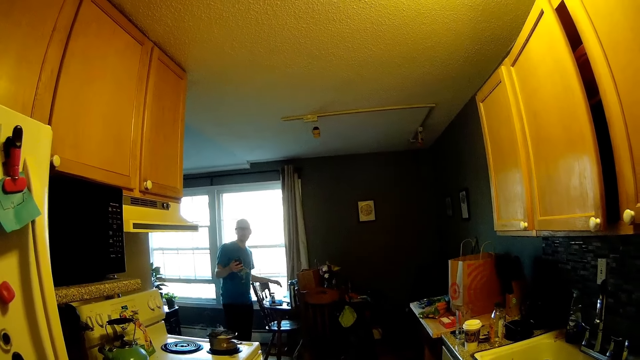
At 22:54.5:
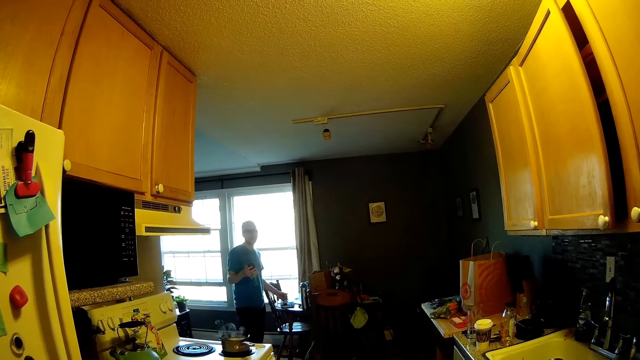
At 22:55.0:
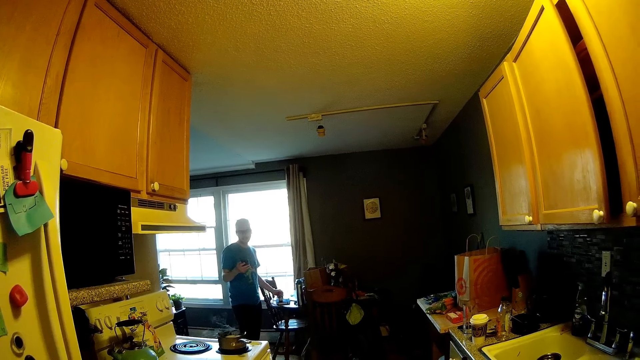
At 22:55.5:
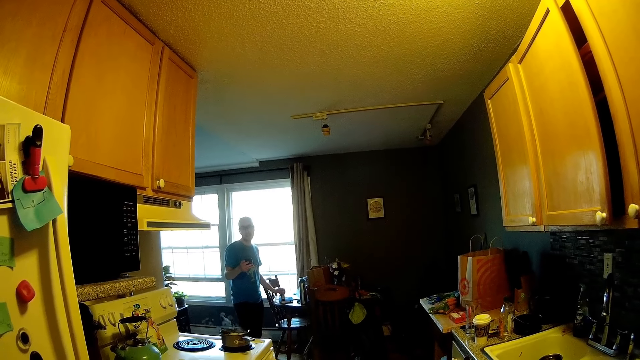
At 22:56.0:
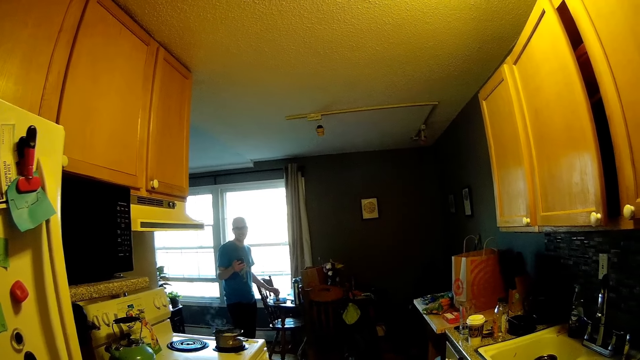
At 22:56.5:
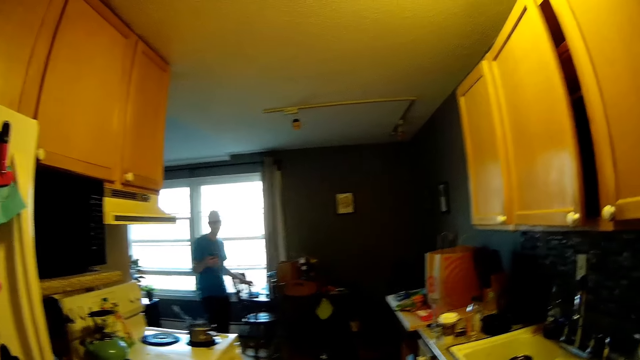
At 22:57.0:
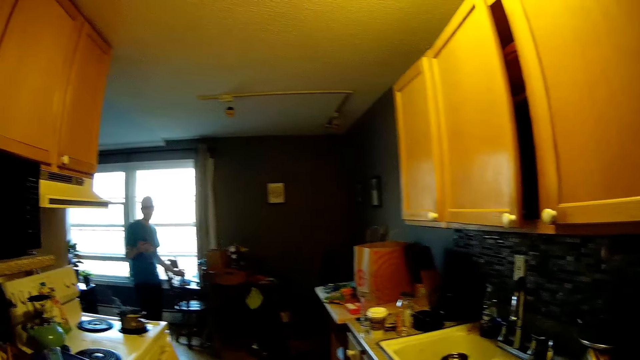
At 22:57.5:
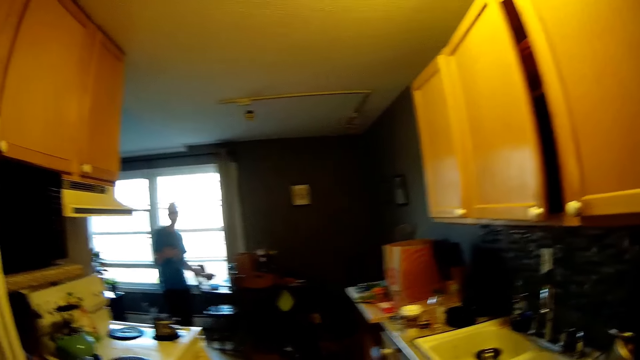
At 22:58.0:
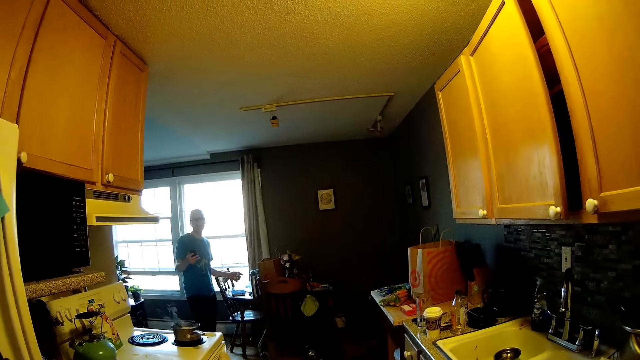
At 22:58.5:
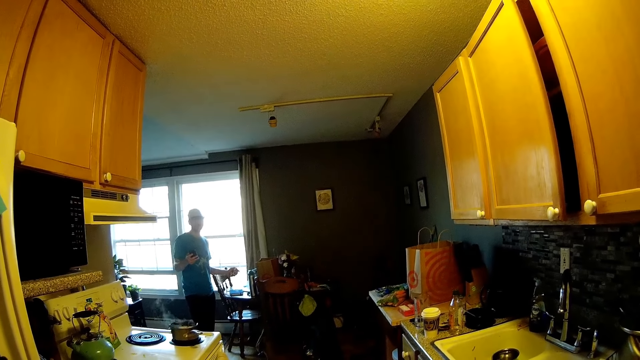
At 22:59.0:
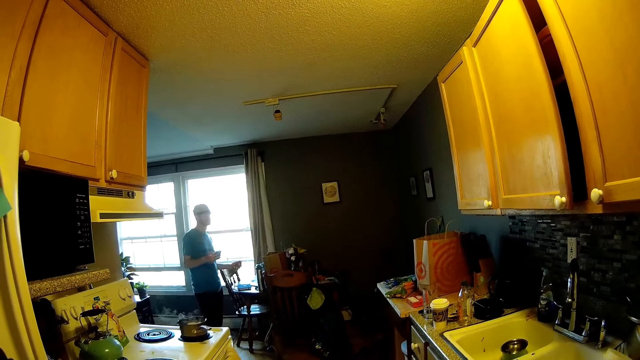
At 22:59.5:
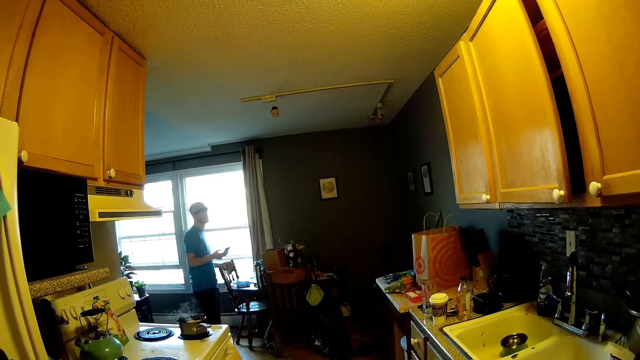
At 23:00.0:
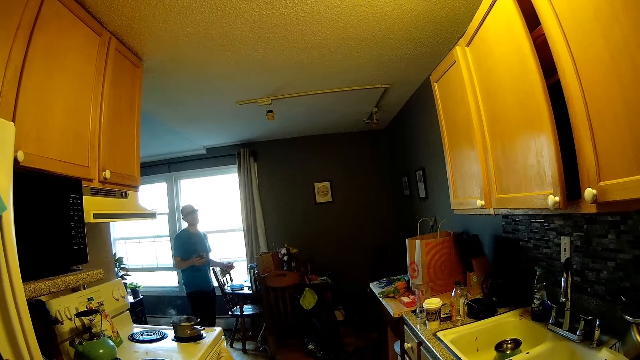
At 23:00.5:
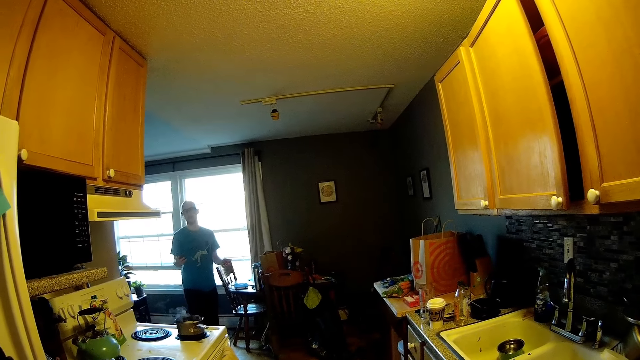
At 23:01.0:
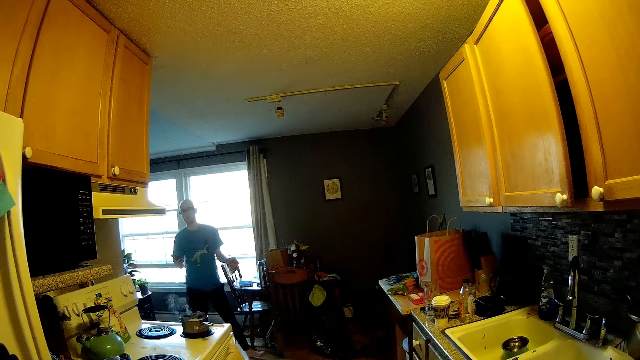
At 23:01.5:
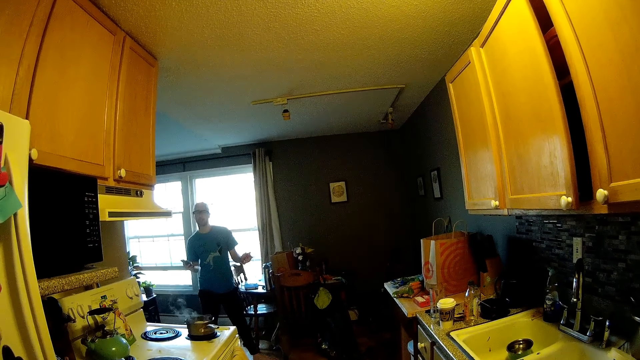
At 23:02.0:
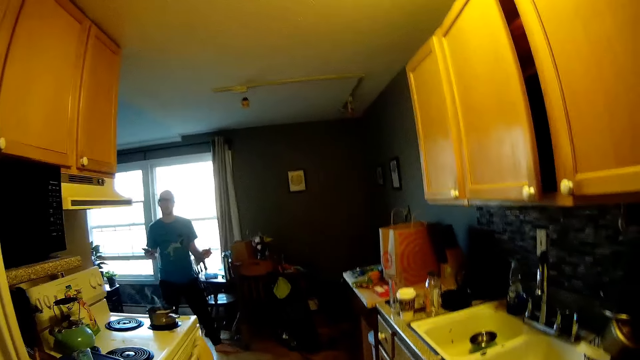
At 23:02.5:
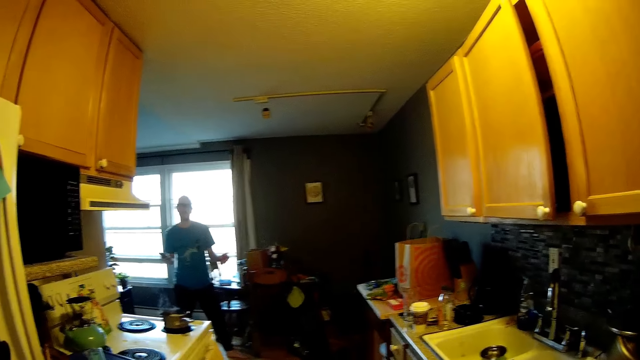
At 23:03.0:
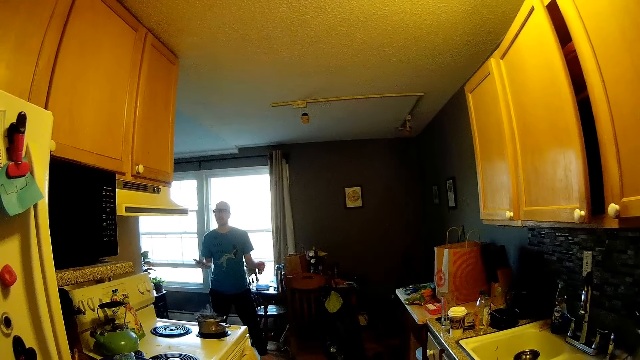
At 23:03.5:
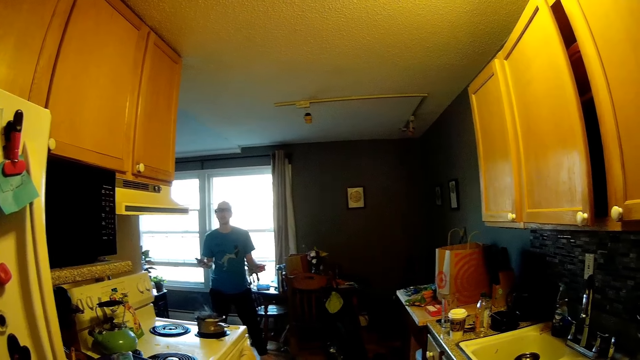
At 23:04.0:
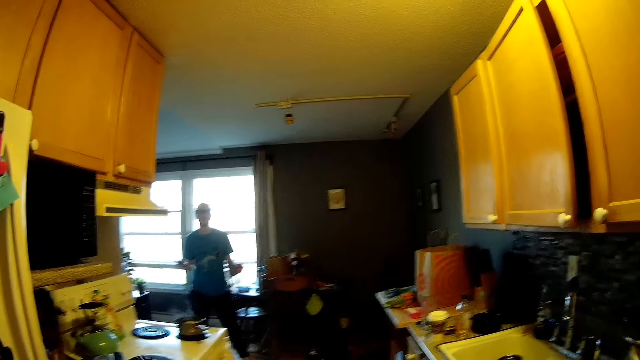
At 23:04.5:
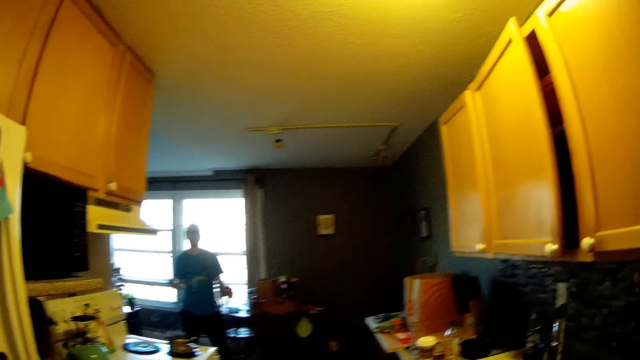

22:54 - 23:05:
A man talks to the camera wearer. The man moves his body.

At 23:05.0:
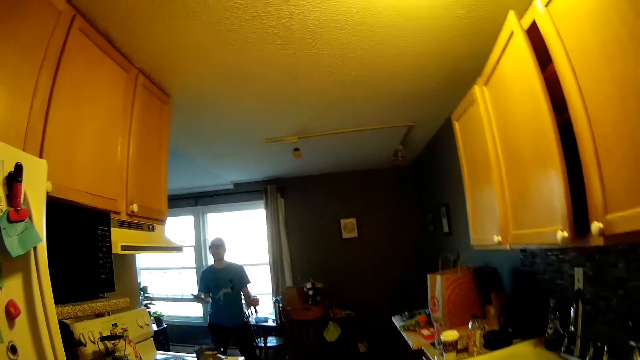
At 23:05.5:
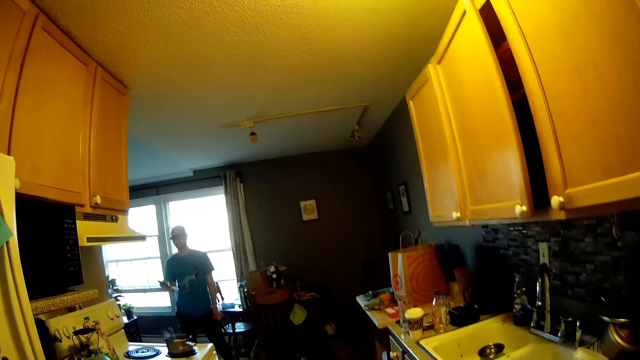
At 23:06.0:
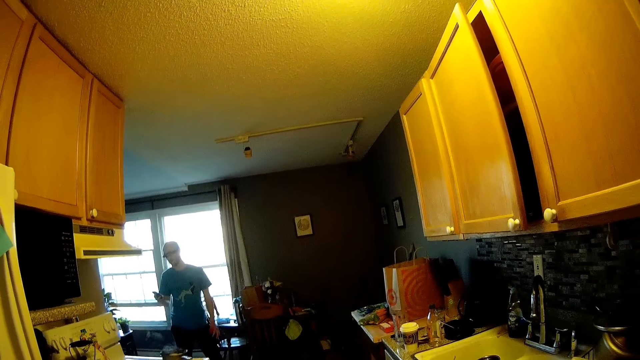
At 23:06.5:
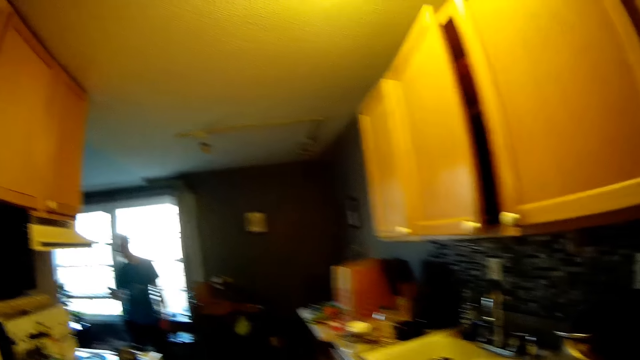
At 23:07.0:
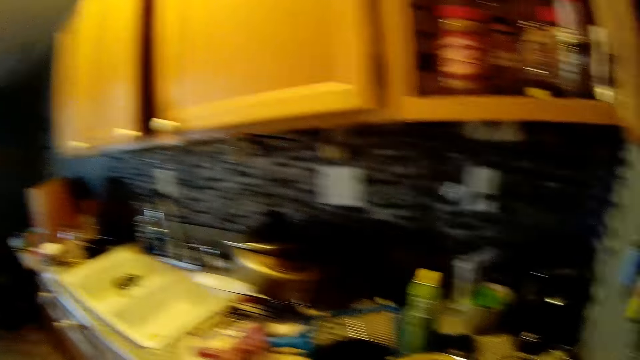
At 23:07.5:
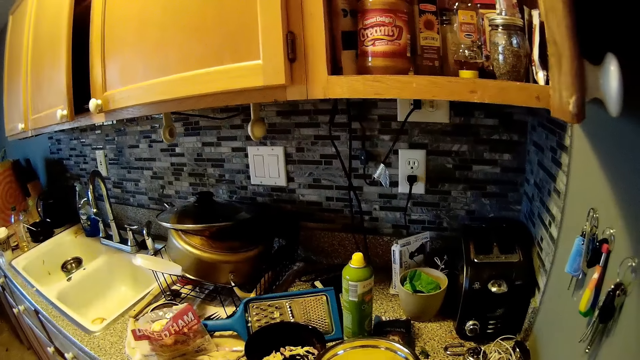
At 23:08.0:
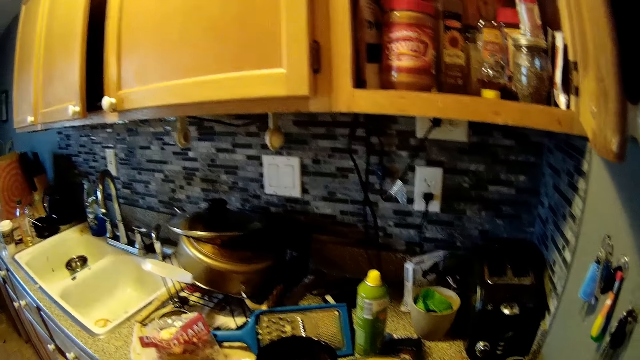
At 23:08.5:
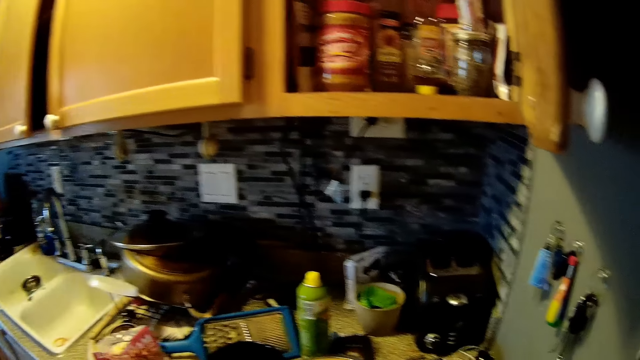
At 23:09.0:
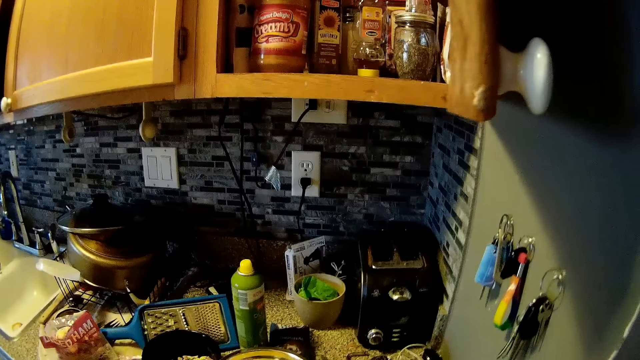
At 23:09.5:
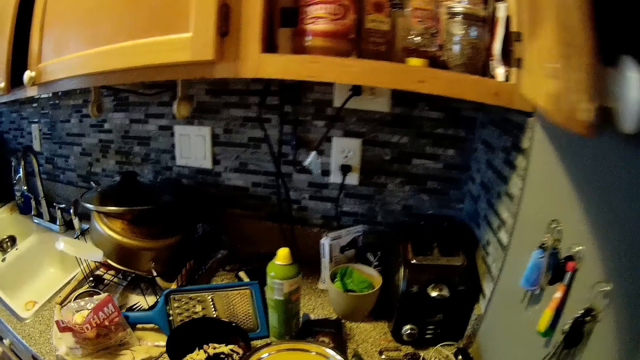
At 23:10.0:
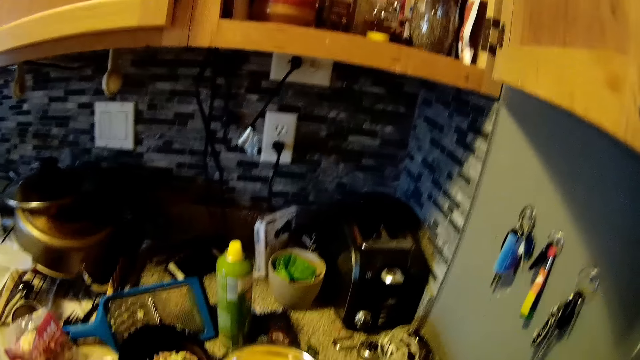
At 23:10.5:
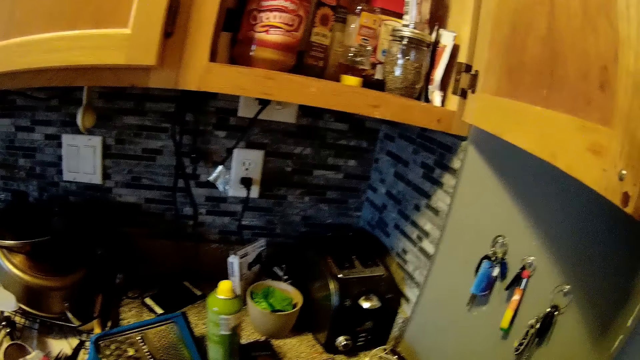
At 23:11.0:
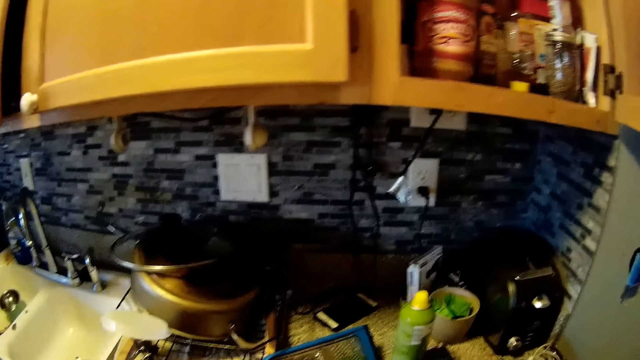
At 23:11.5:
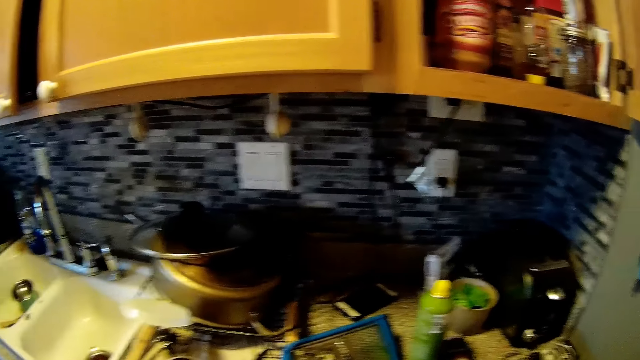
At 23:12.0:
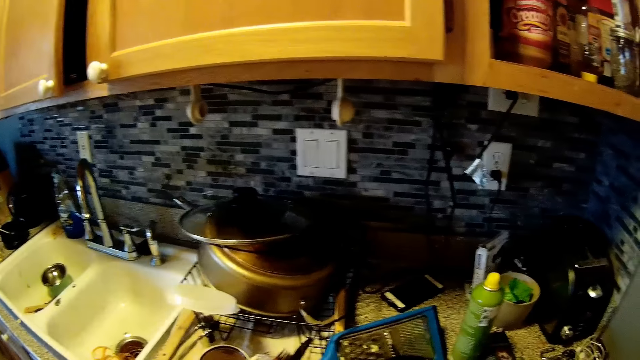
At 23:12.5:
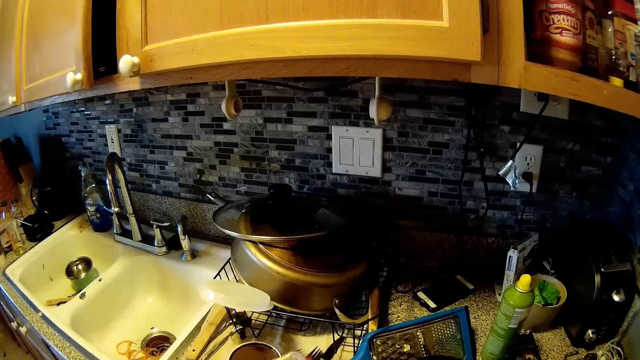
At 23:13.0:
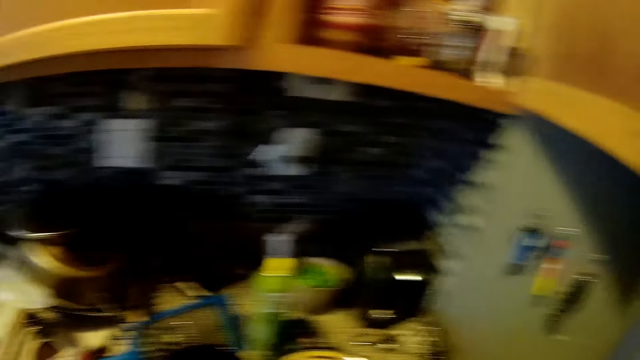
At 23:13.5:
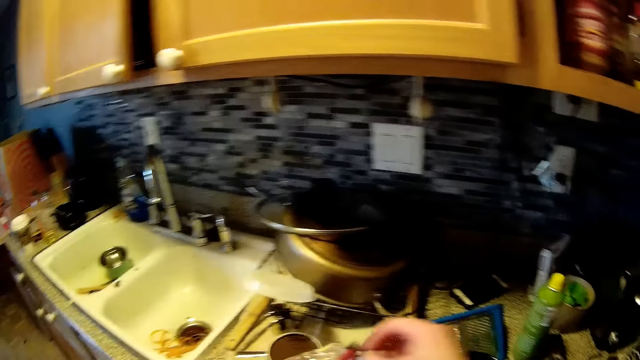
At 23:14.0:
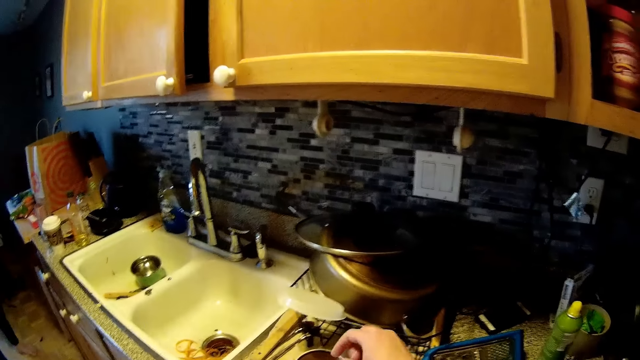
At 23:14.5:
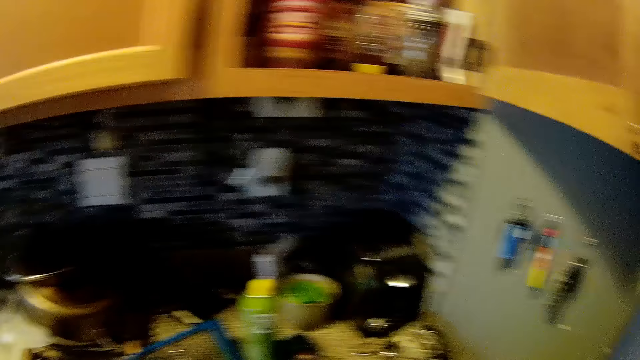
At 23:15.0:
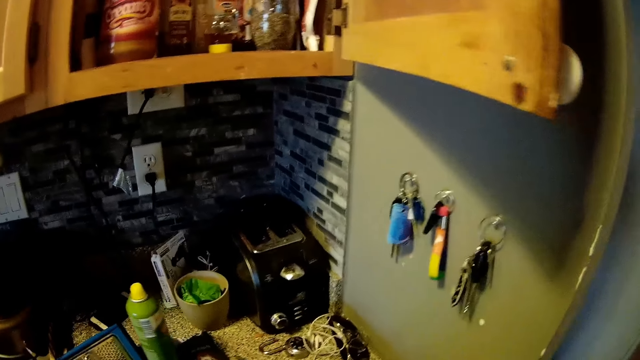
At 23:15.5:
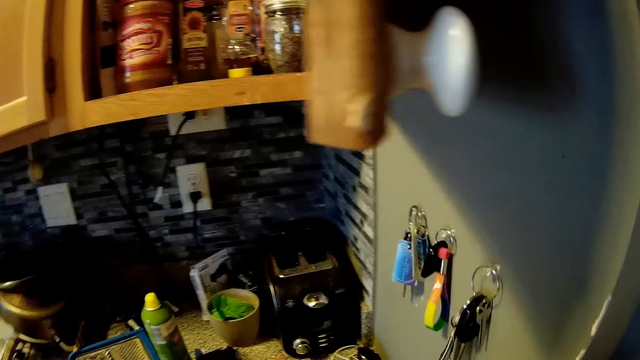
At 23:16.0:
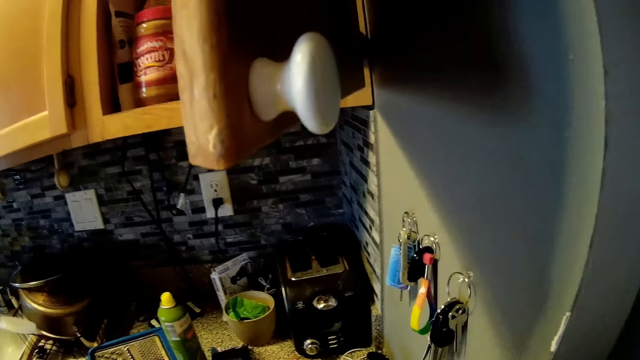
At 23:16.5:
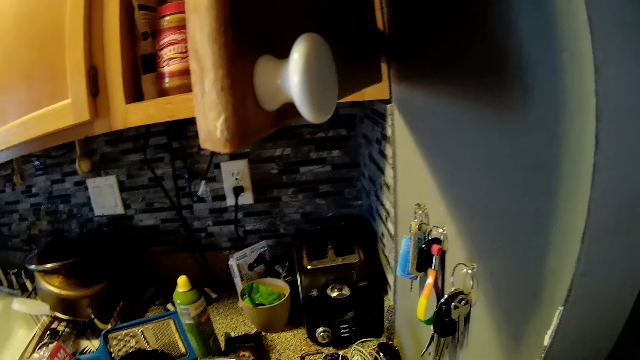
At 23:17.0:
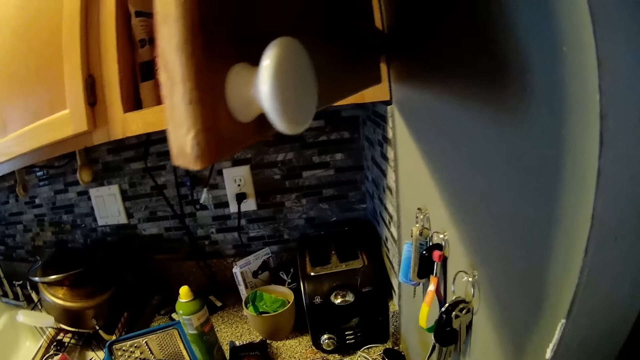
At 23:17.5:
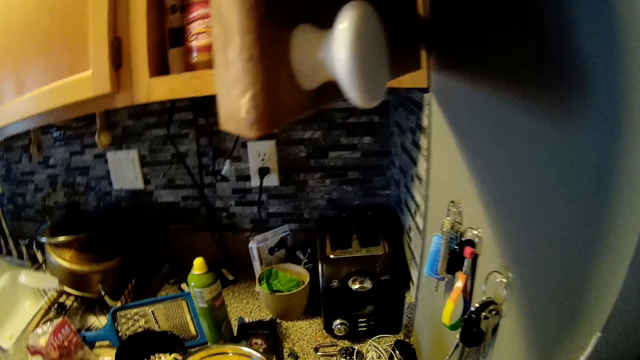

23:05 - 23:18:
The camera wearer looks at the counter. They move a hand. They look aside.
